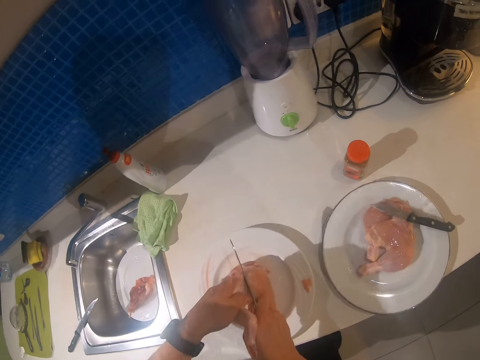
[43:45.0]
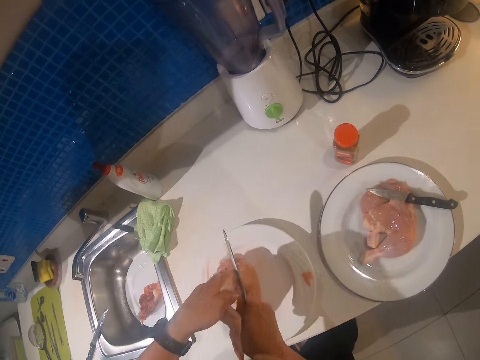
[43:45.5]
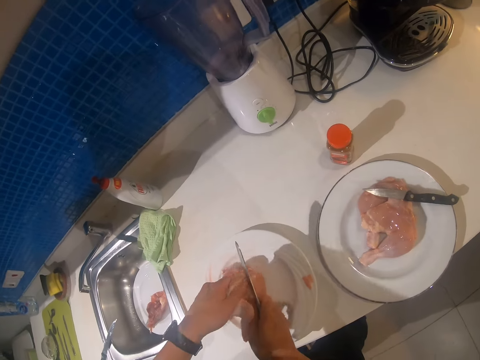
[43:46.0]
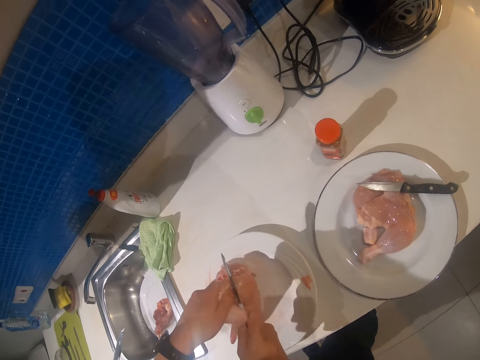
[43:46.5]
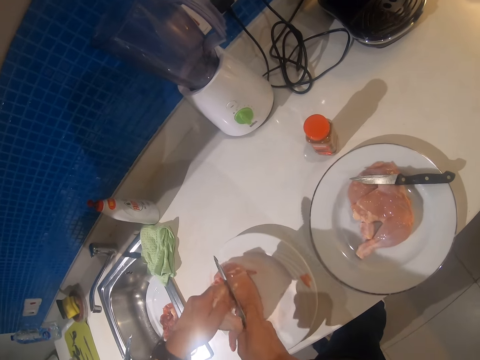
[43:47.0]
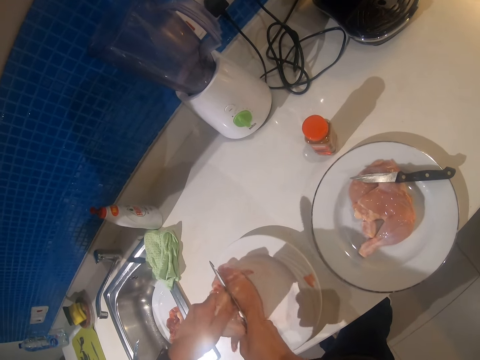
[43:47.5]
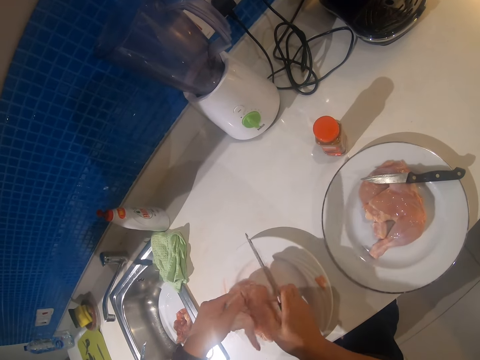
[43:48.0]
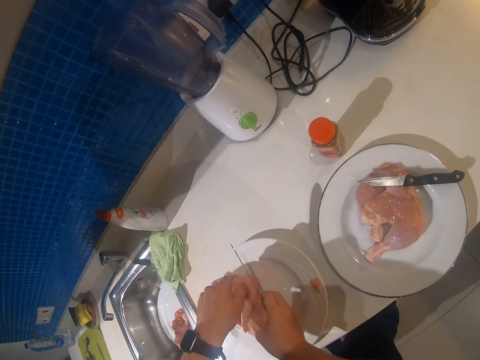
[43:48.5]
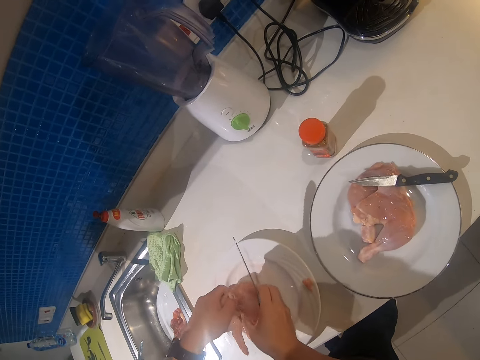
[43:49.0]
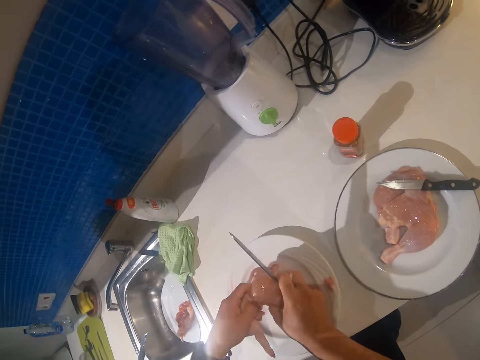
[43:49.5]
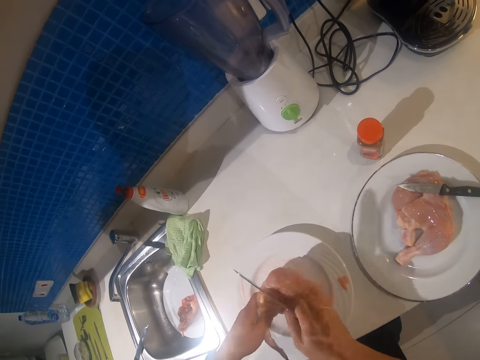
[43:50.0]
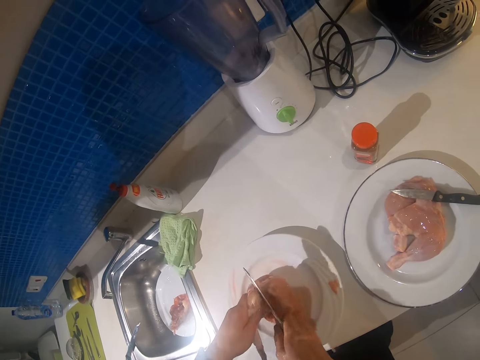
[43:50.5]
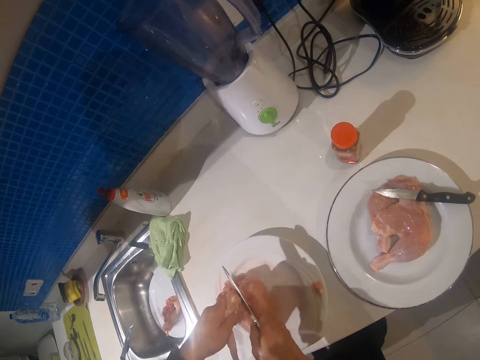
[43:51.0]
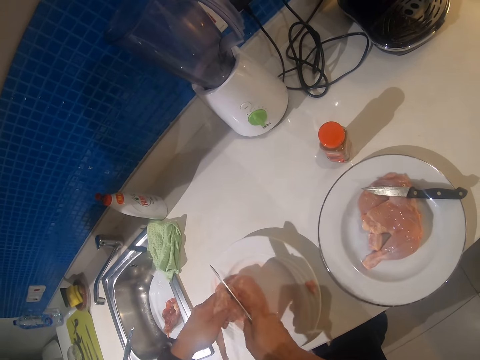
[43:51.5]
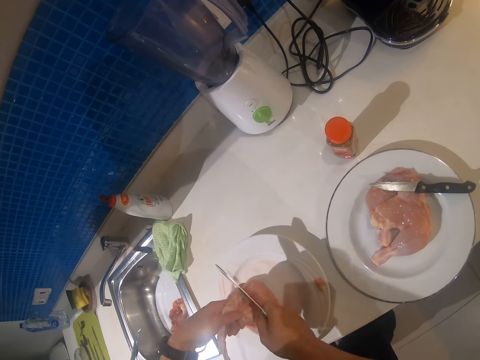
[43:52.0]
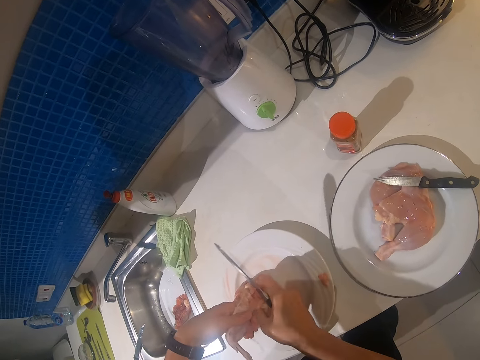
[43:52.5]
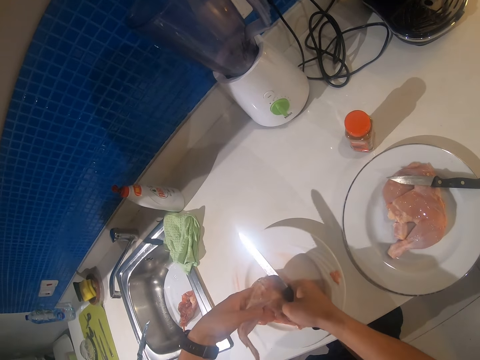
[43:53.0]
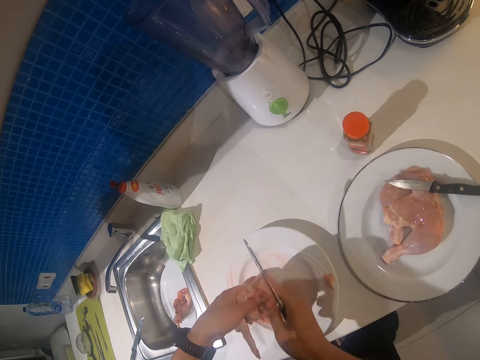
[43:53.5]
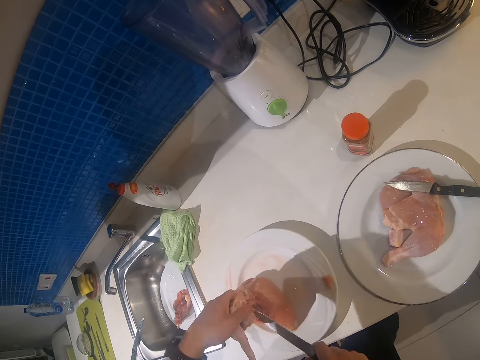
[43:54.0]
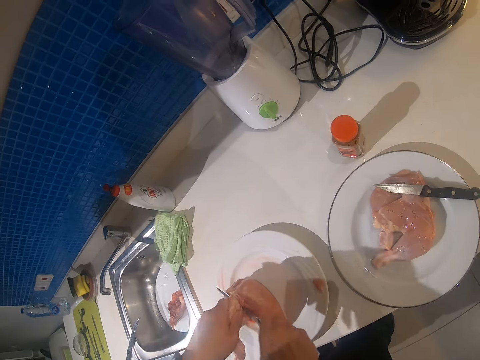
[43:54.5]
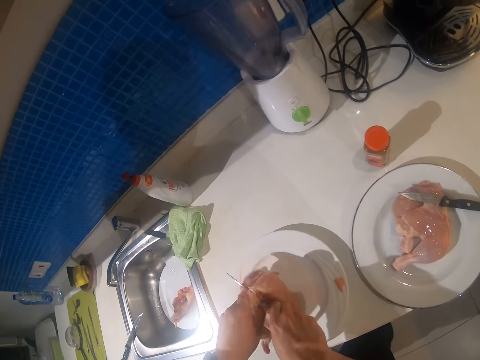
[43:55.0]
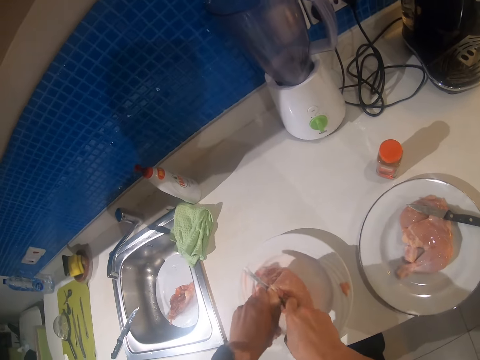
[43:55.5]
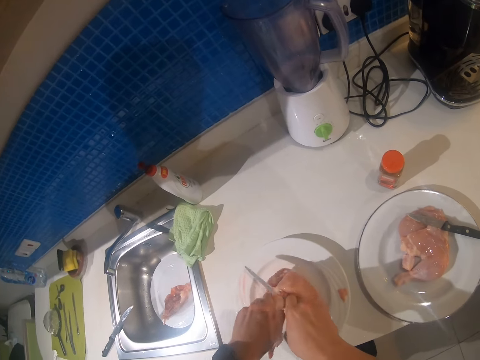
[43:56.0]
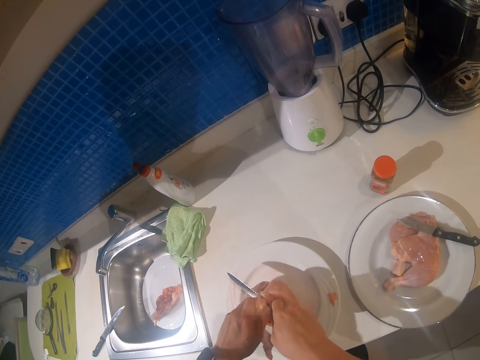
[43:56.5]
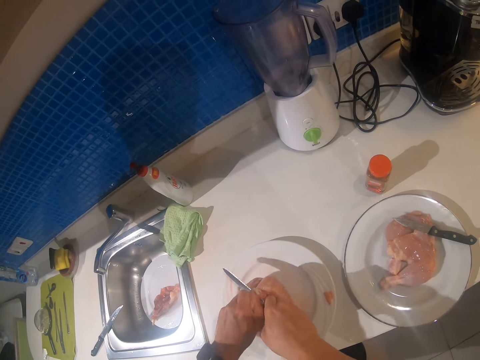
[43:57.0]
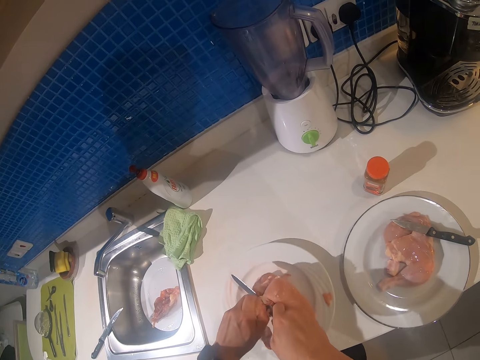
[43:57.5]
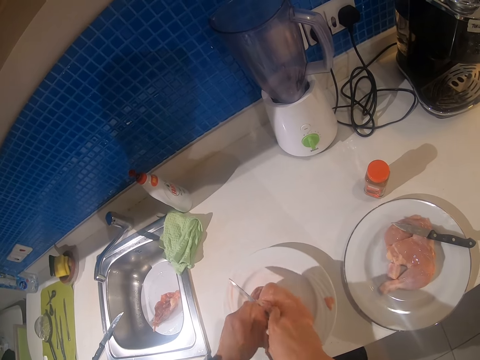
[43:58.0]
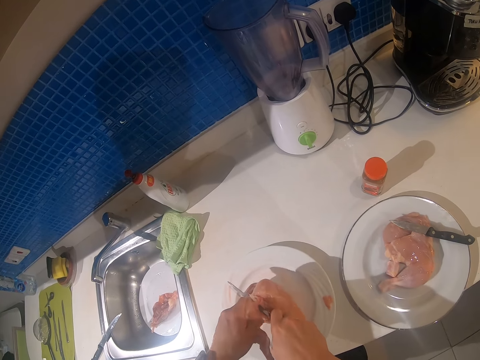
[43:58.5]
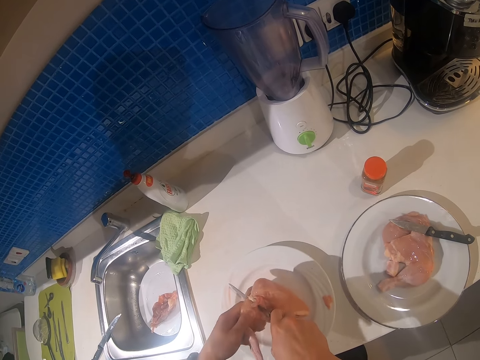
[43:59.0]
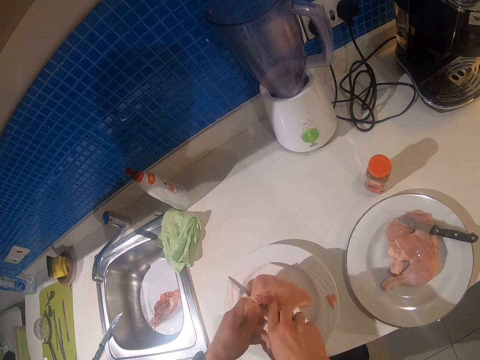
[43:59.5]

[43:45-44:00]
The camera wearer cuts the meat.

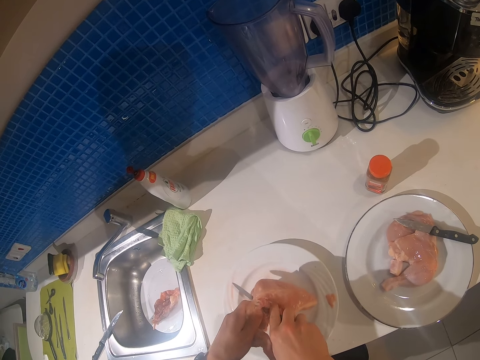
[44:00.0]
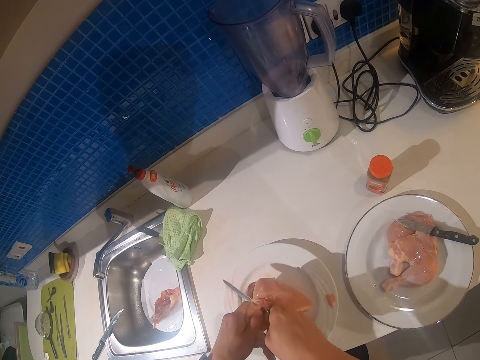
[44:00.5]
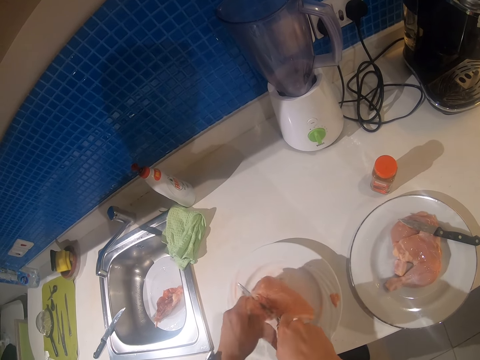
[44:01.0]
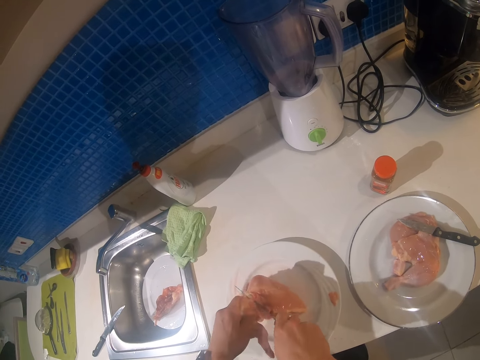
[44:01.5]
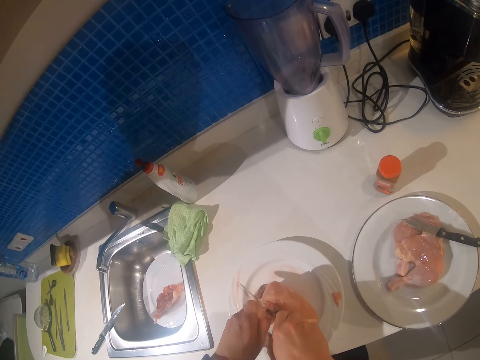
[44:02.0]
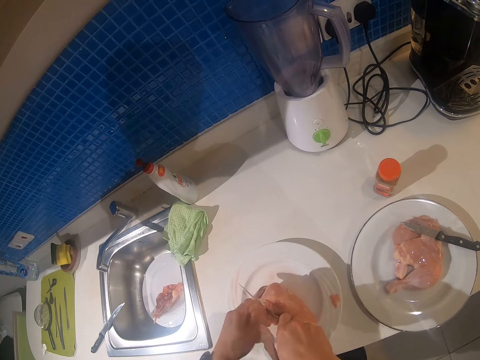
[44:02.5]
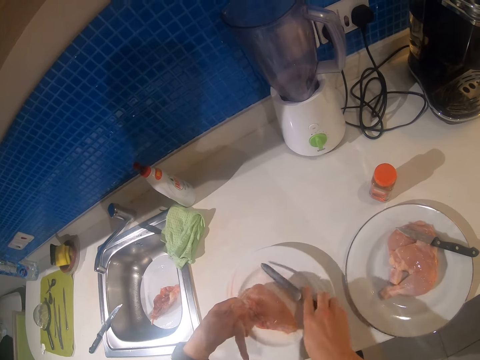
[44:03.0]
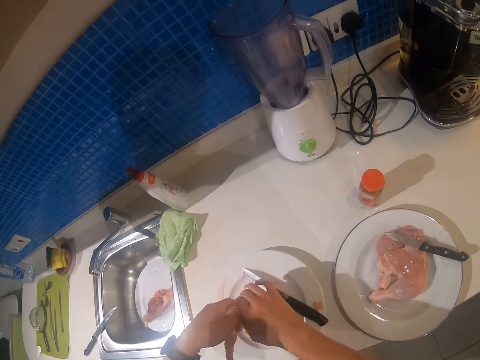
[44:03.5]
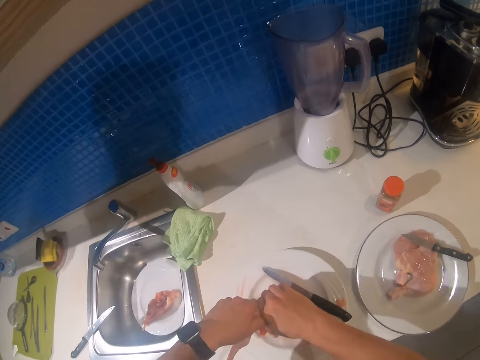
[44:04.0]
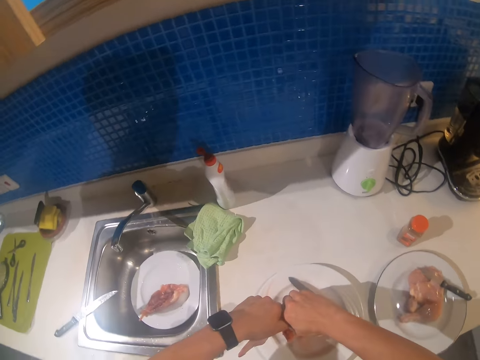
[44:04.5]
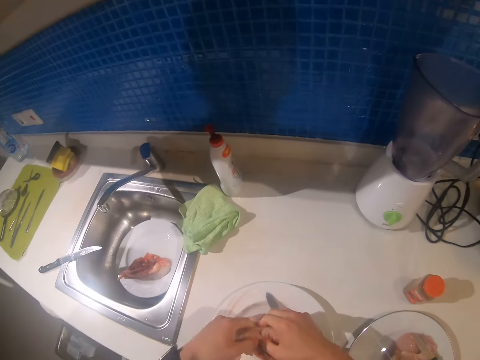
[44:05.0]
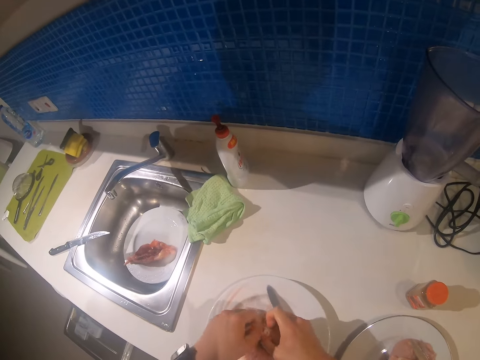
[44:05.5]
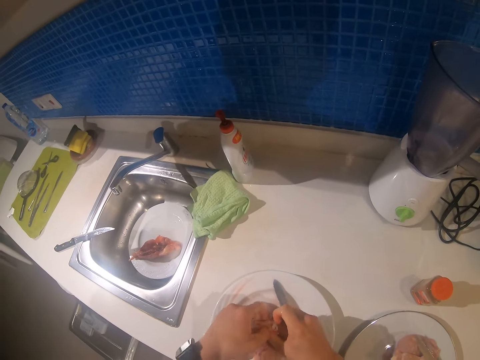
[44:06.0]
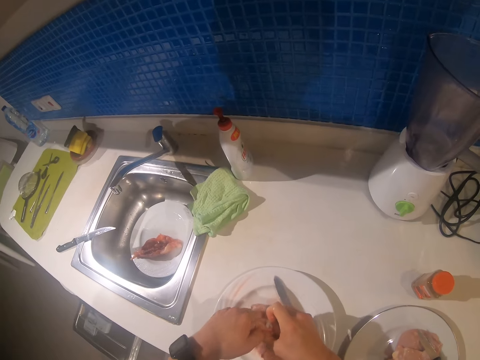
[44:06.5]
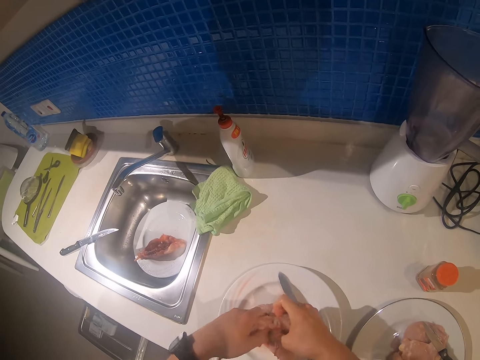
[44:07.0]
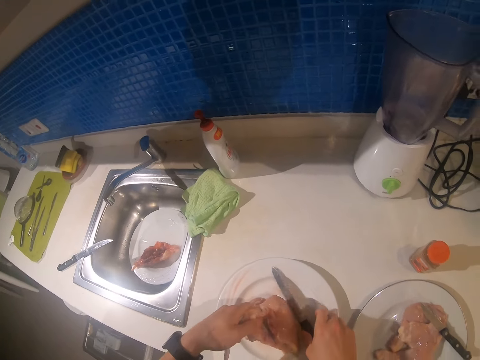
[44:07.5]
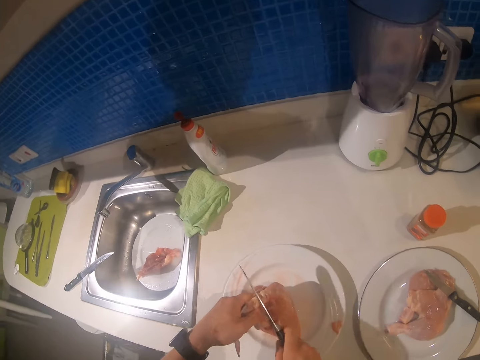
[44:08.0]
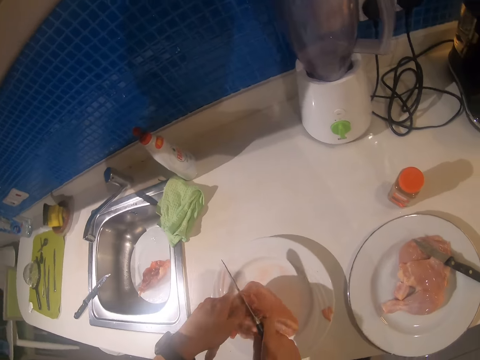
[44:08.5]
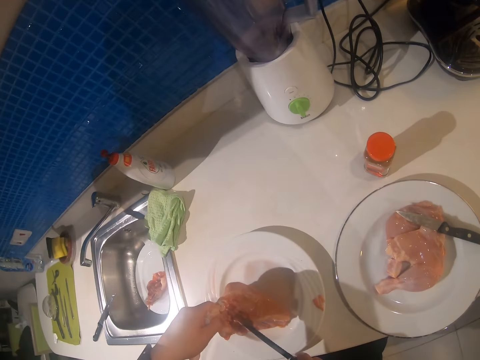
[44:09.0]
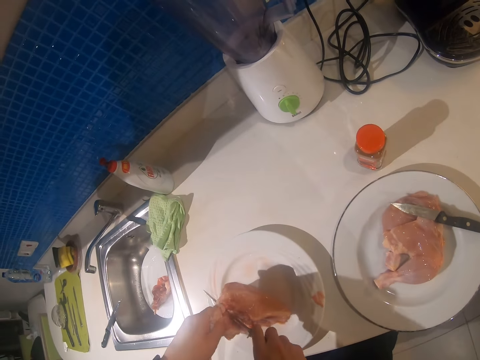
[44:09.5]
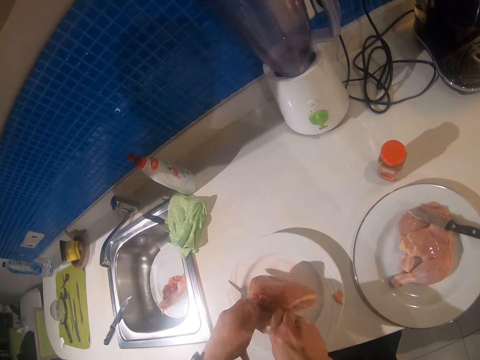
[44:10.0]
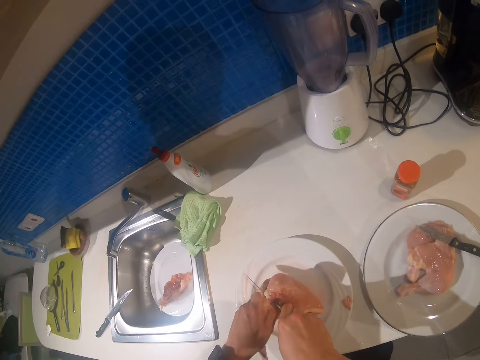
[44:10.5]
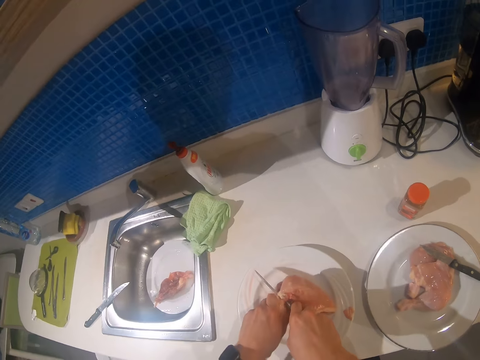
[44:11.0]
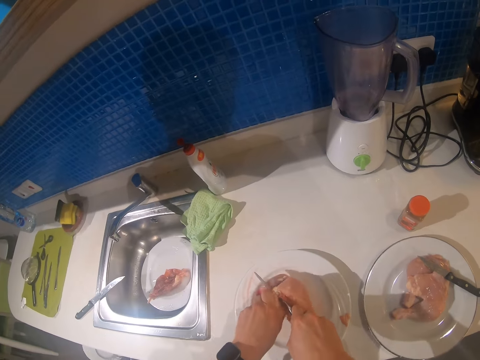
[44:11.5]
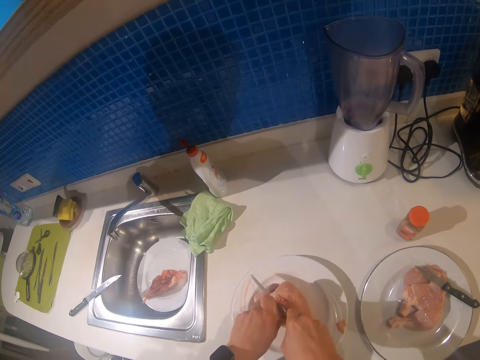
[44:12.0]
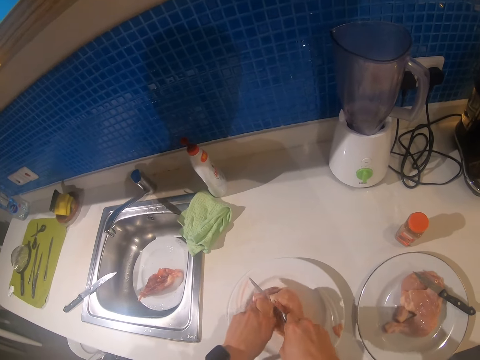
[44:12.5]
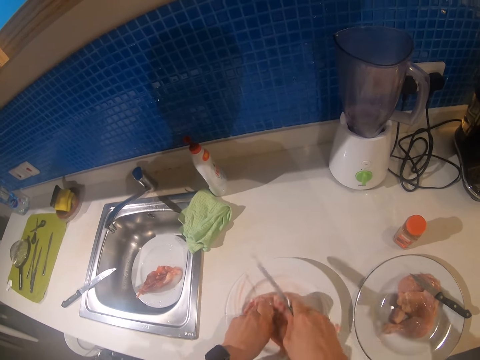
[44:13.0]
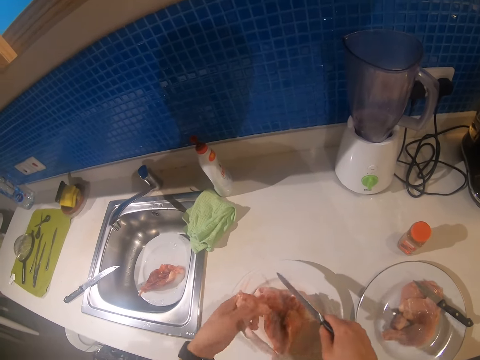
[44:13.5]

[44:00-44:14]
The camera wearer puts the knife on the plate. He cuts the meat with his hands. He picks up the knife. He cuts the chicken.
